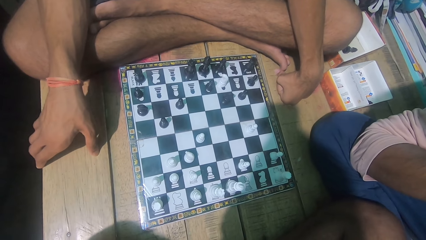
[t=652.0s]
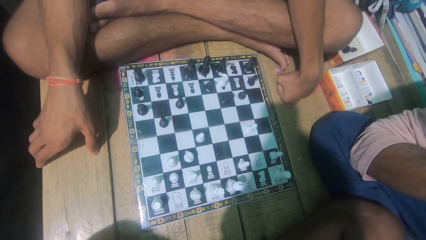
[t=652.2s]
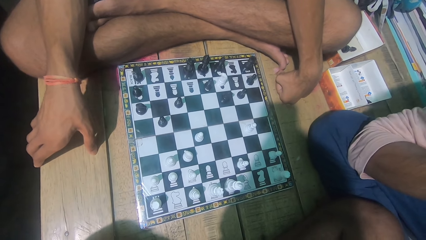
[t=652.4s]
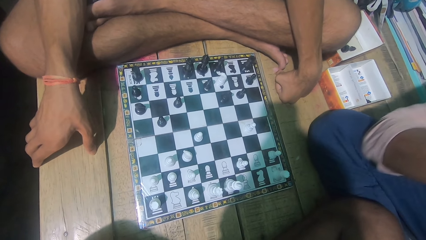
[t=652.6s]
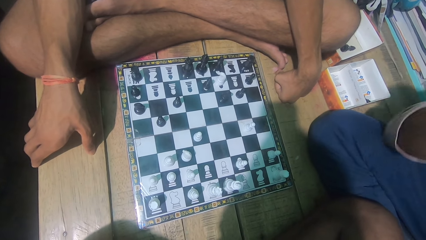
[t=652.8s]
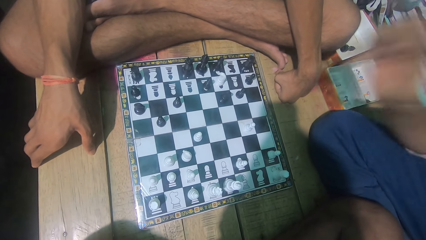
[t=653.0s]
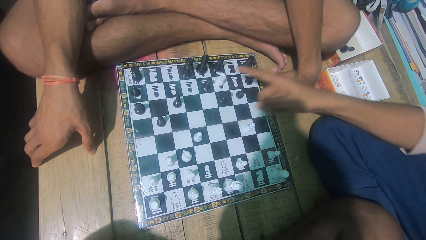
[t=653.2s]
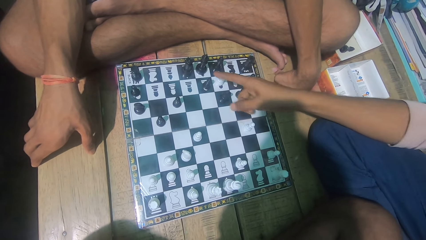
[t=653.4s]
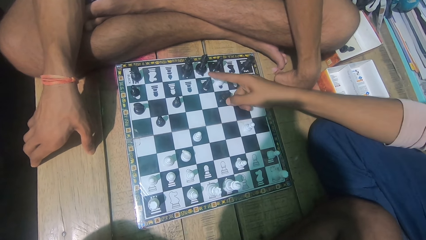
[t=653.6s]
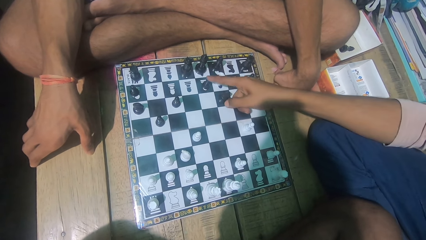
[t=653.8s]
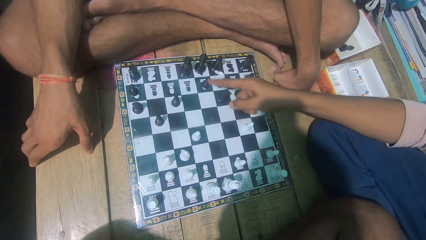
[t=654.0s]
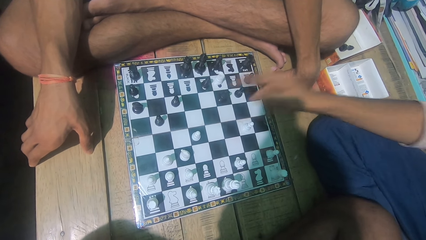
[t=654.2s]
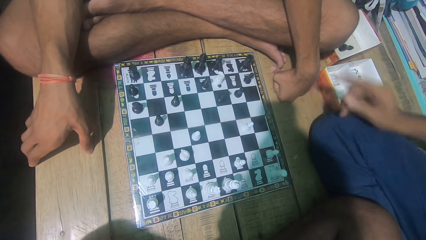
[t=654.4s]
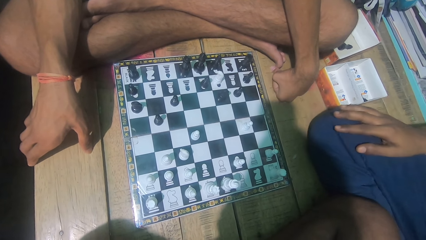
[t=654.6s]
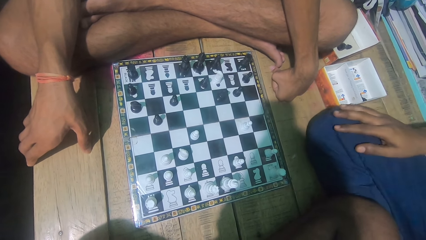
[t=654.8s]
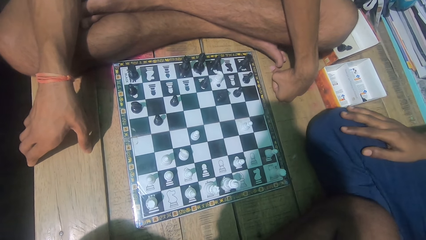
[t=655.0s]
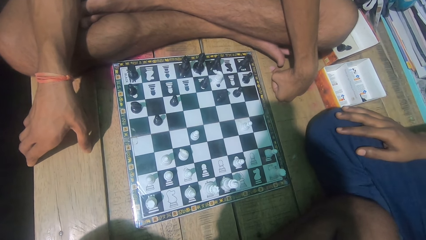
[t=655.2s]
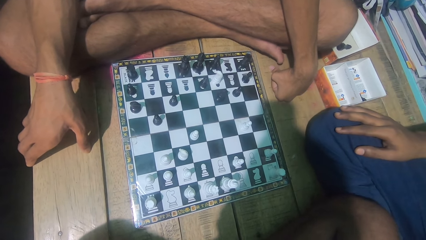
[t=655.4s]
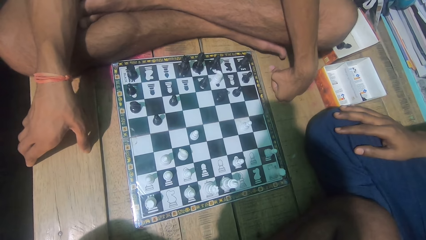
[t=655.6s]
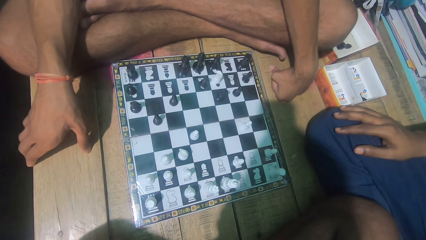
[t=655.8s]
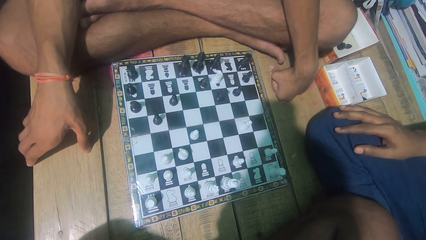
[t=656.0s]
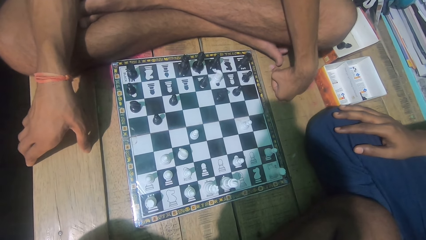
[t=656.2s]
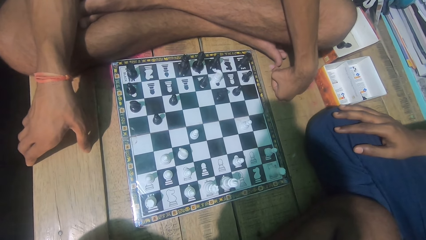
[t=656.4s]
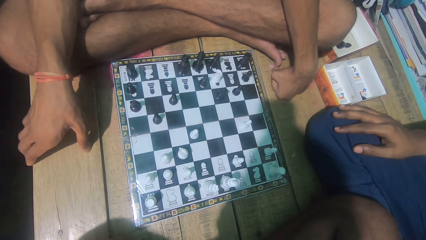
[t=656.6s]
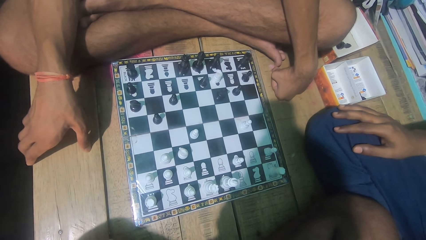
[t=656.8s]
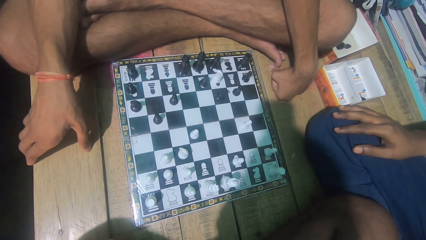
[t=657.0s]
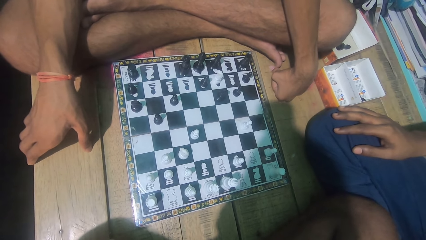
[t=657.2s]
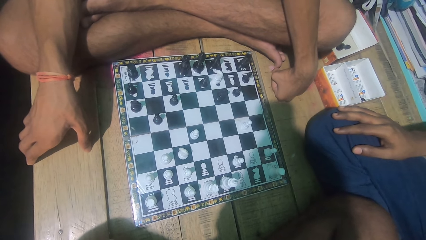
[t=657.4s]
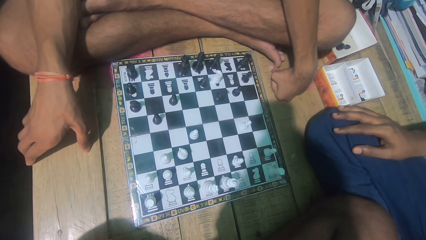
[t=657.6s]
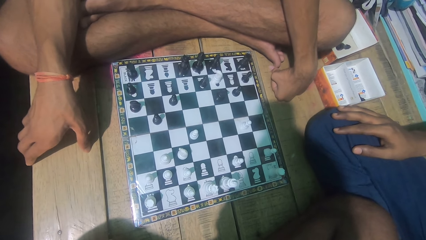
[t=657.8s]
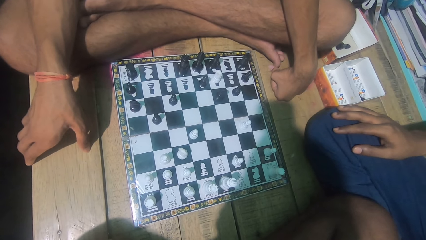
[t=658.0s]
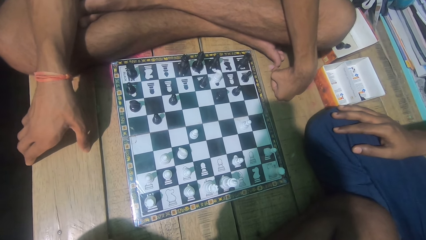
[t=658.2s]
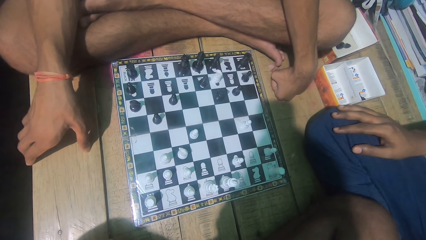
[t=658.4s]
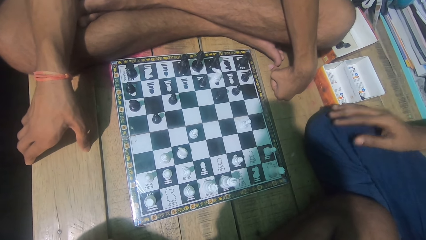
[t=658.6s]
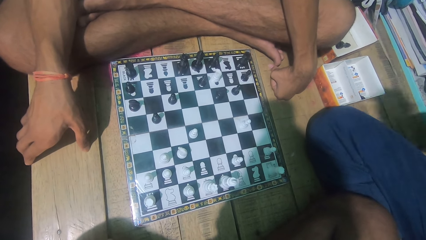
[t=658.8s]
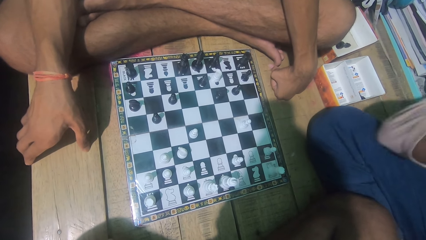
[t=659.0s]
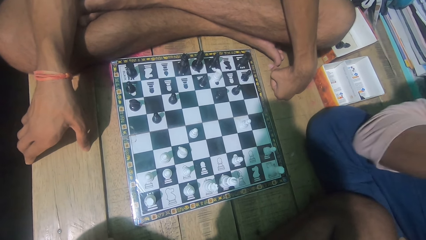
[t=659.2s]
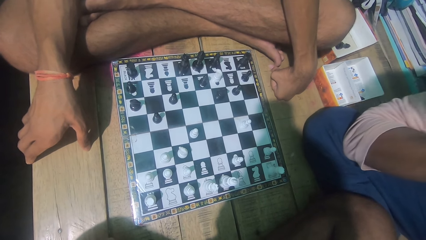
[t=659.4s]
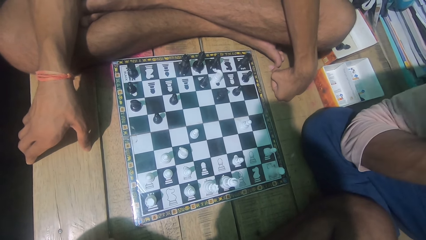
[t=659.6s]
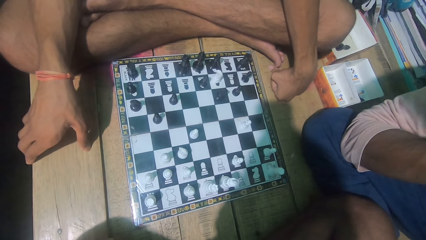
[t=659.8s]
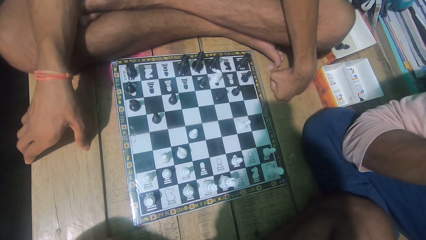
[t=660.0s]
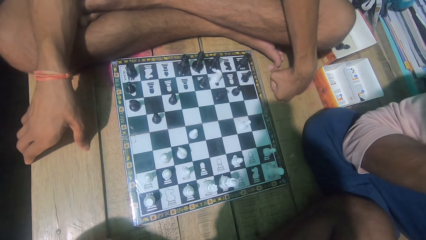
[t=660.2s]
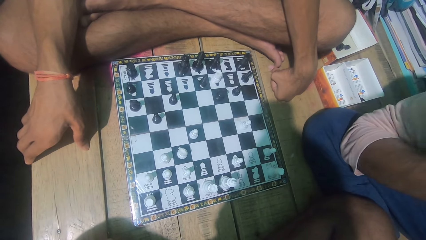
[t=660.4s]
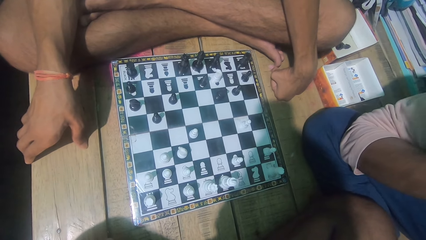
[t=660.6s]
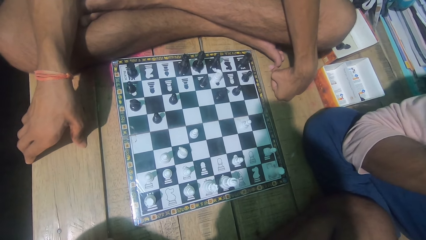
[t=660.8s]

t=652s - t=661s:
A man points at the chess board. The camera wearer looks at the chess game with another man.

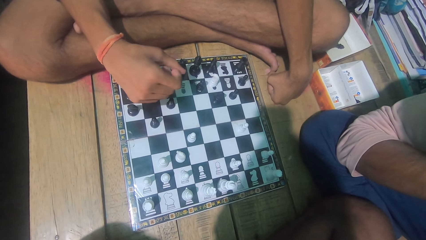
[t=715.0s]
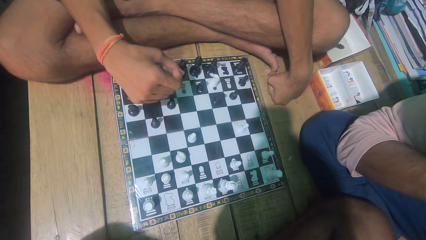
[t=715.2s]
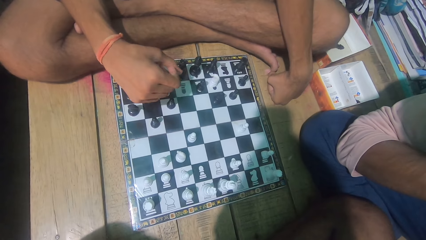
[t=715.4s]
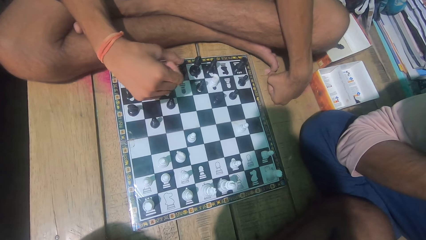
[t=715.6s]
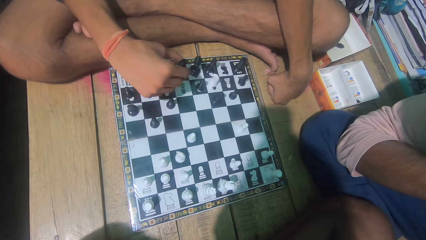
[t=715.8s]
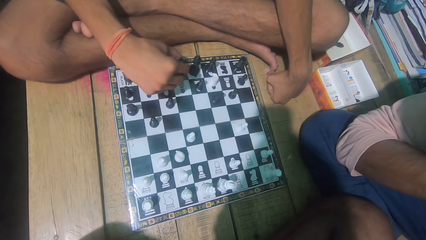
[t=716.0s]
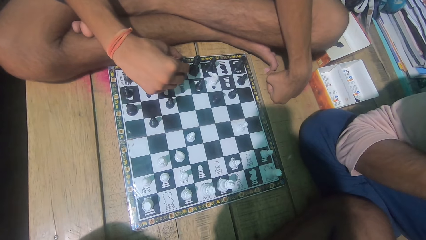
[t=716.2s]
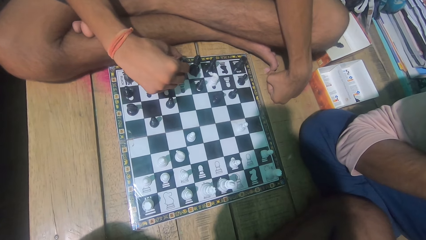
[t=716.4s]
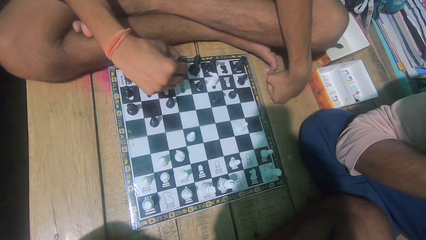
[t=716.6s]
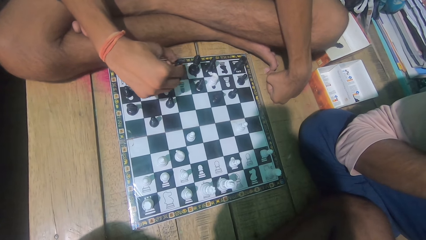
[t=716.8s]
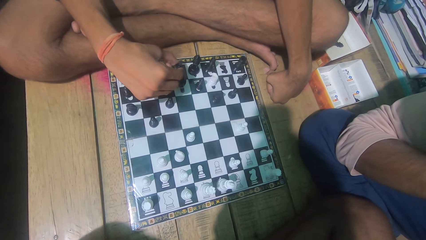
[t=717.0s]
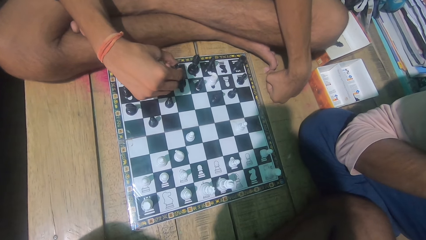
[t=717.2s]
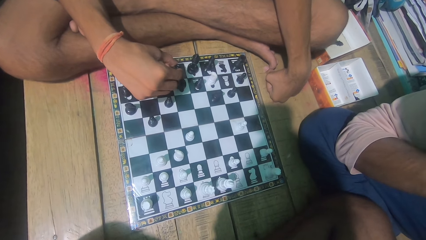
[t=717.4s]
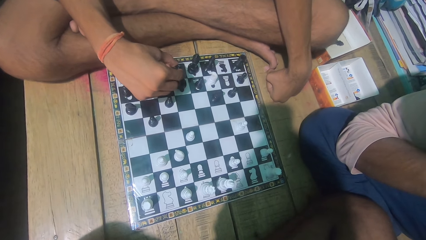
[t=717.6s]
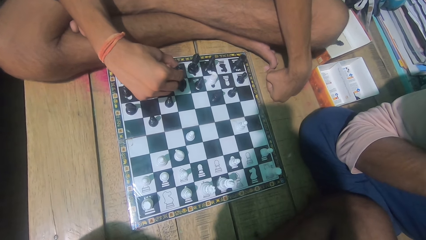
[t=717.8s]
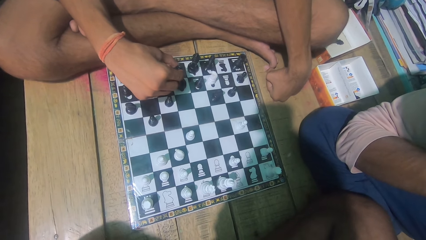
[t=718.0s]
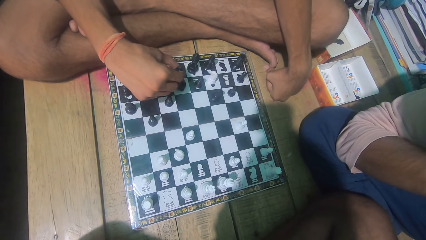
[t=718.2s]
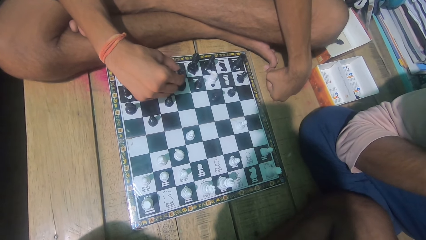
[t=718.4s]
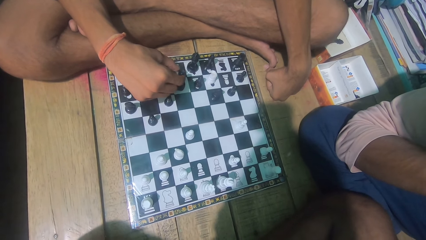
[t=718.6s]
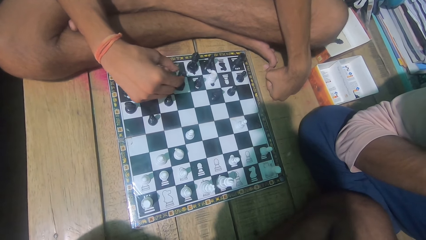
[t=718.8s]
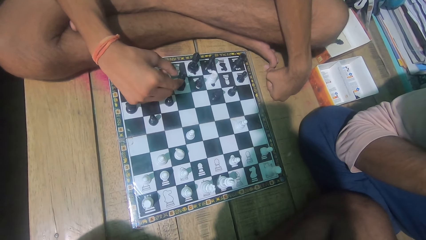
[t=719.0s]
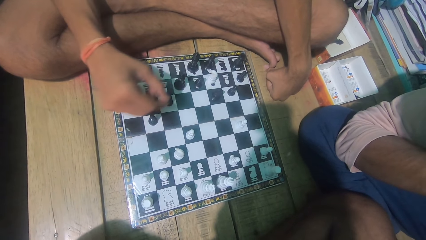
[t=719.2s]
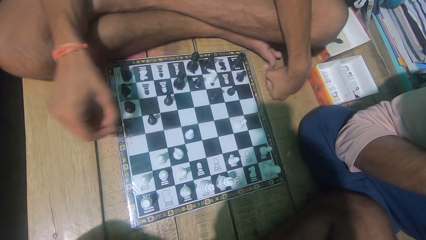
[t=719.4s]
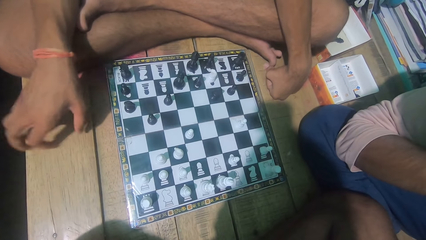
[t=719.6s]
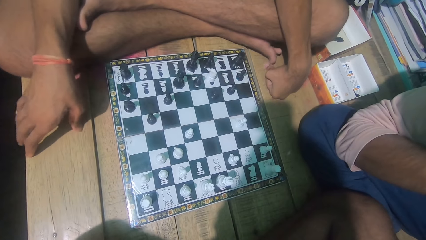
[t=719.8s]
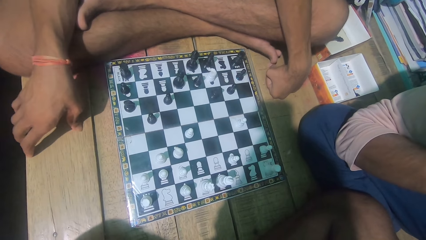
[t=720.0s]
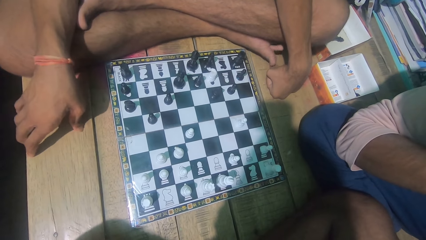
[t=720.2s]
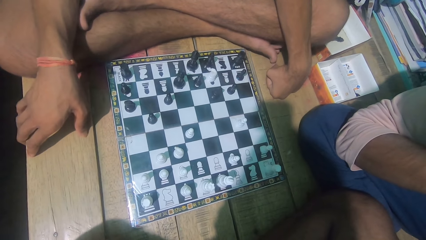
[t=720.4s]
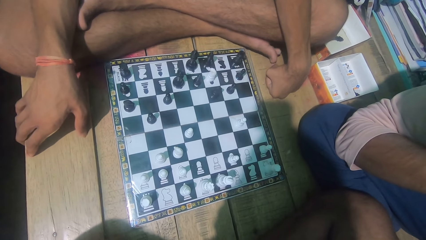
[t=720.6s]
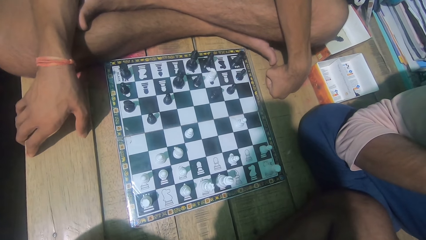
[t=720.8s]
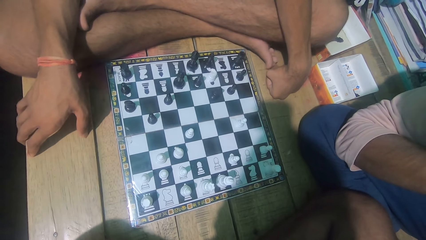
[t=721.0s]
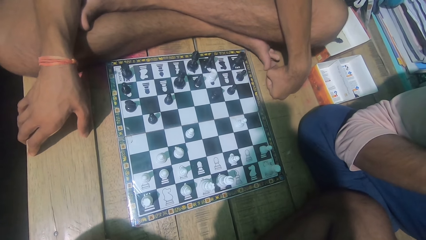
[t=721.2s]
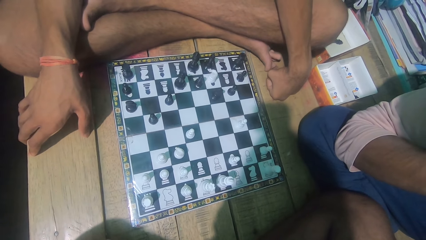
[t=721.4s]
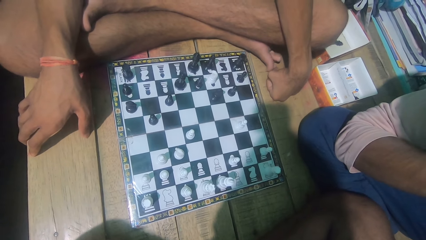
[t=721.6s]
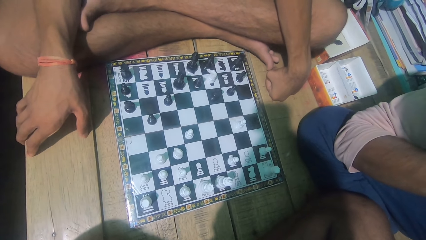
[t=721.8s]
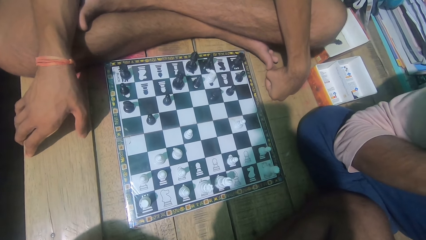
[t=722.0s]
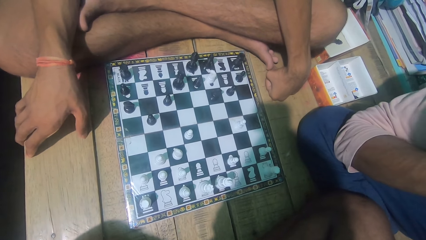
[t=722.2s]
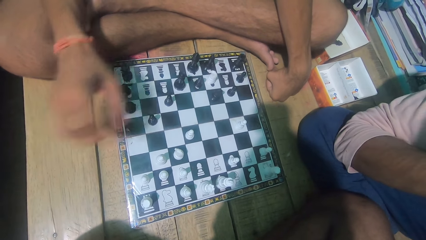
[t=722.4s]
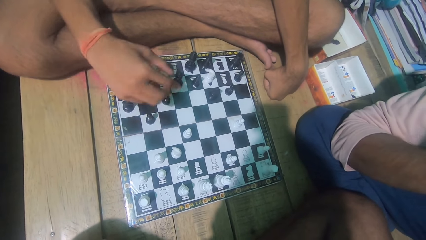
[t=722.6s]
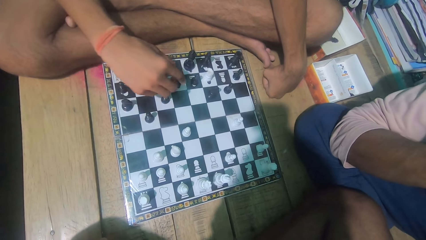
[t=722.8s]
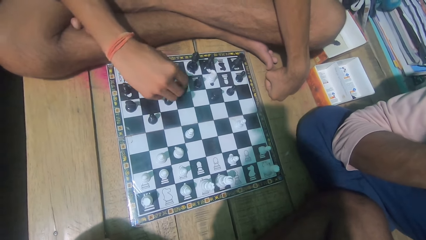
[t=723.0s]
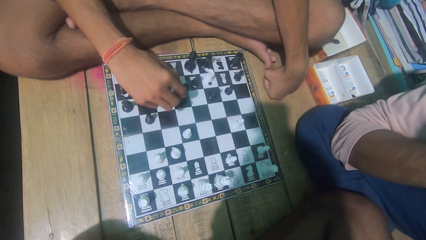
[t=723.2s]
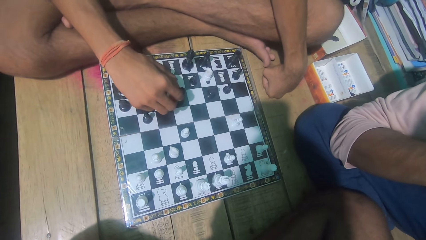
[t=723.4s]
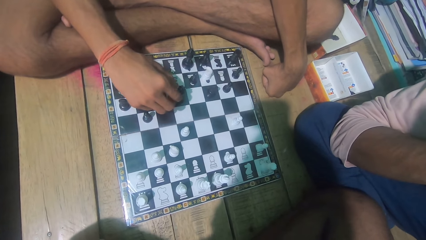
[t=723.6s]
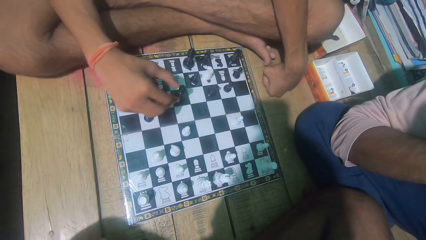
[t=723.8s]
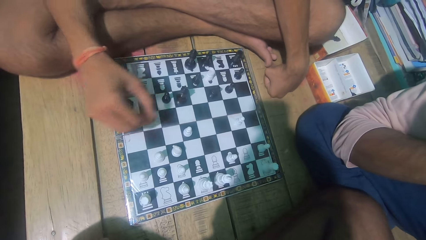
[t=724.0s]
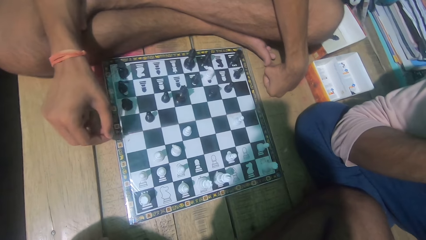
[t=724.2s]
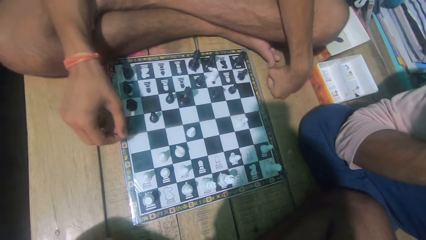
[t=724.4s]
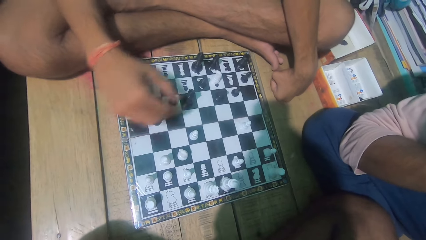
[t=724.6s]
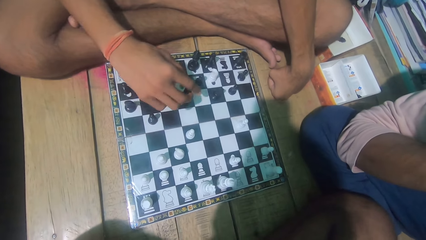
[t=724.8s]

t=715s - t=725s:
A man moves a chess piece. The man places the chess piece on the drawer. The camera wearer looks at the chess game with the man. The man plays the chess game.
